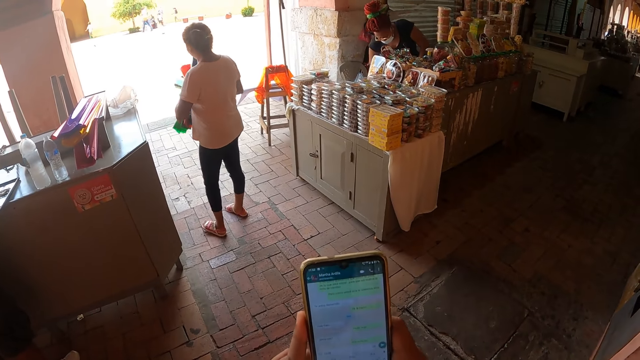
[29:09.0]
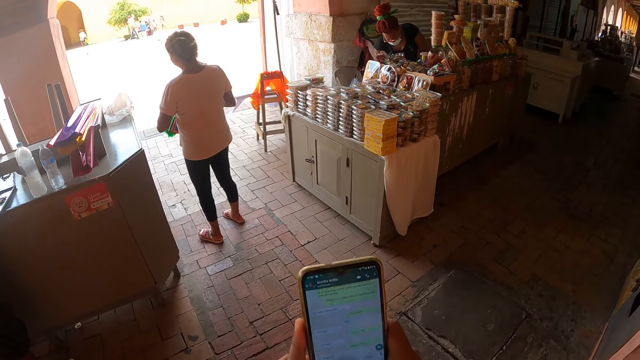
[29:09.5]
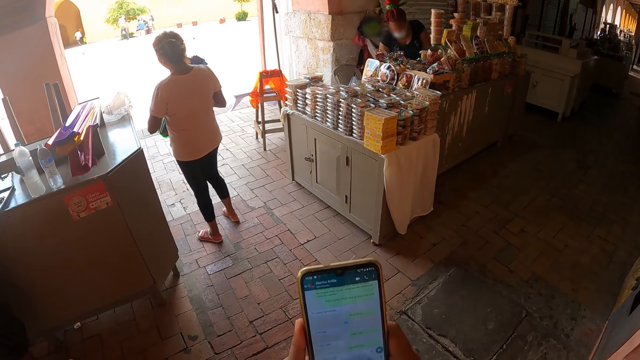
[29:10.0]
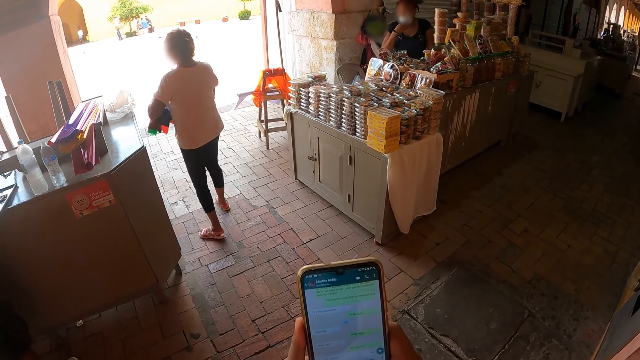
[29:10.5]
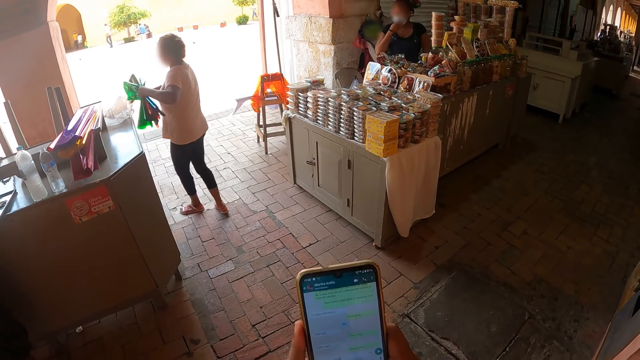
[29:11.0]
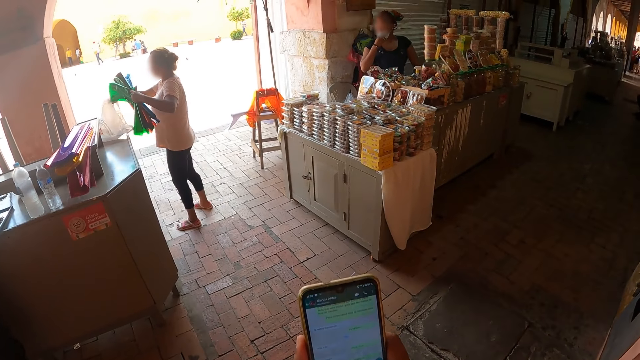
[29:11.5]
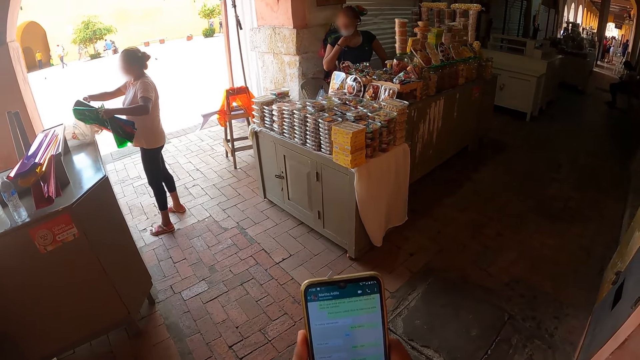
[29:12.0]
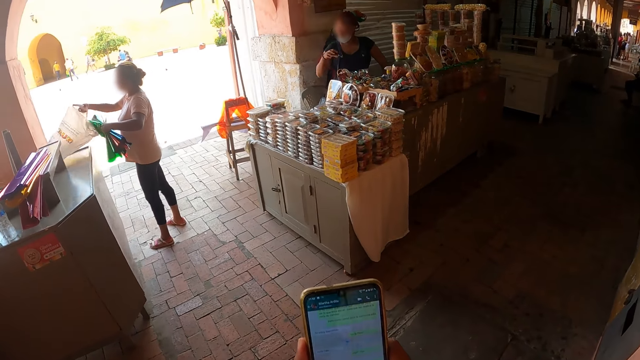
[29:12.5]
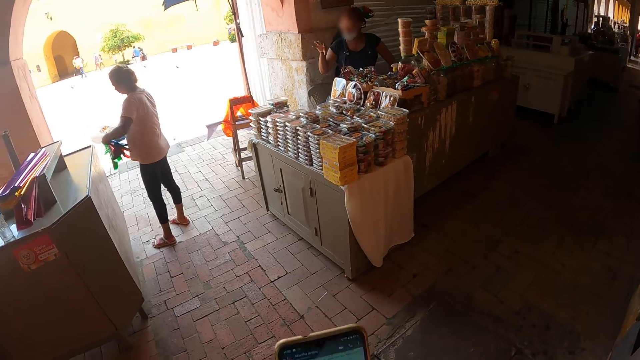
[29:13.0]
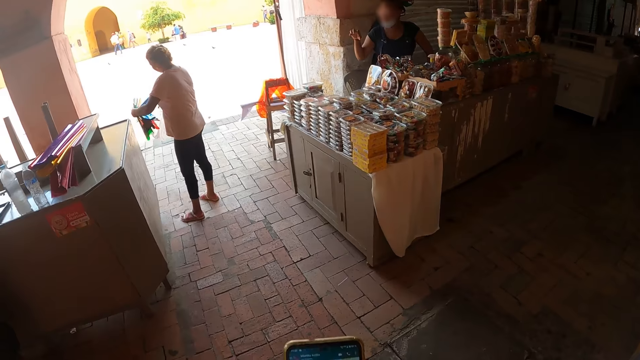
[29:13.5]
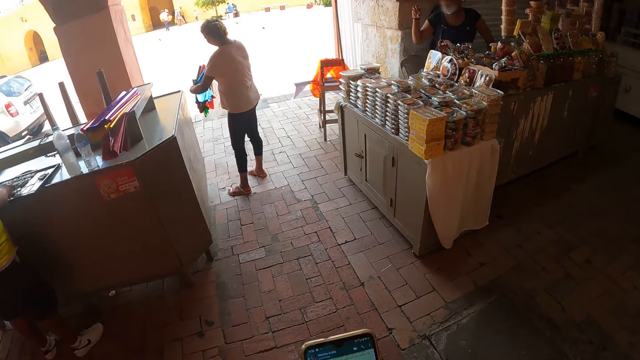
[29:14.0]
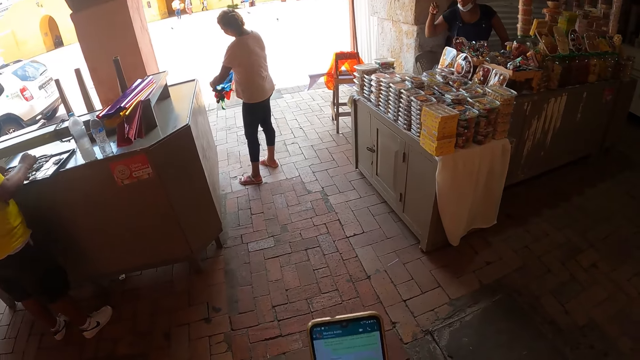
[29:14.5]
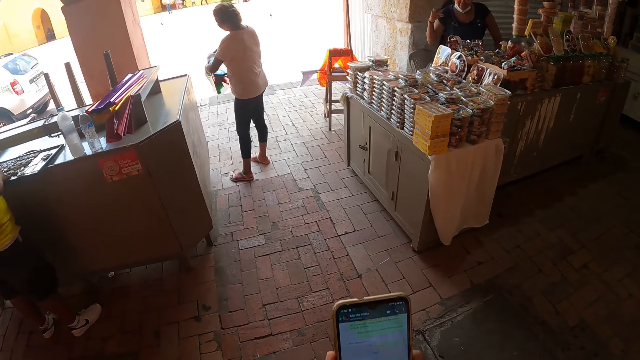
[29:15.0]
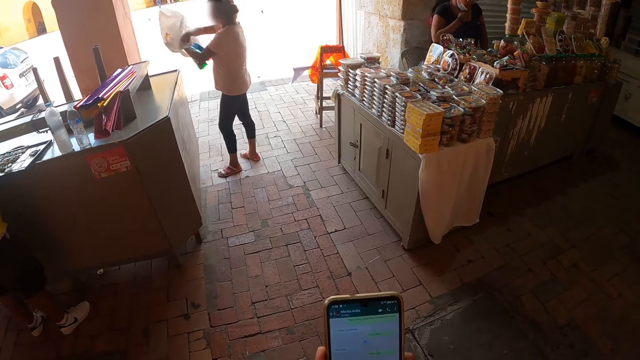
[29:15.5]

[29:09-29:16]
The camera wearer touches the phone with his hands.

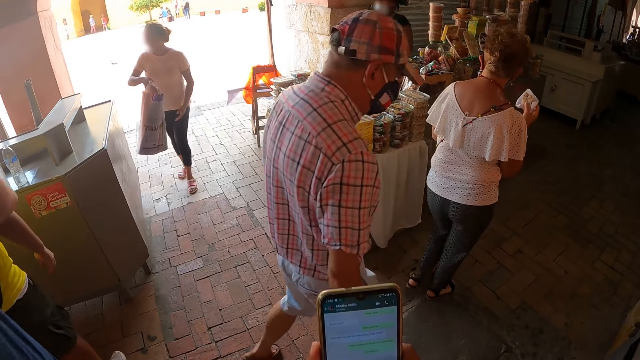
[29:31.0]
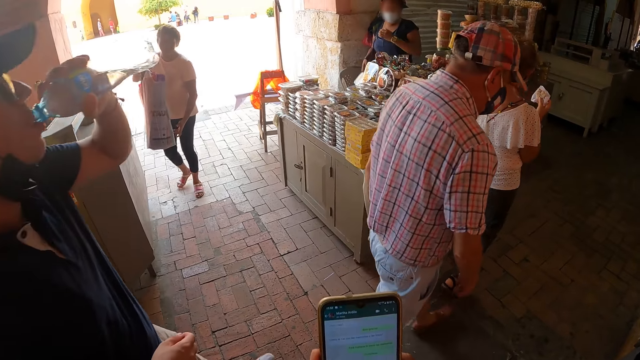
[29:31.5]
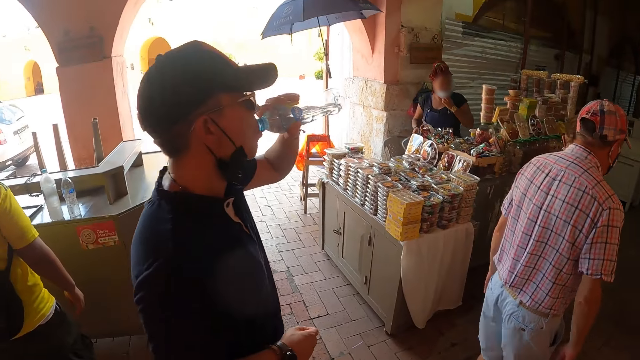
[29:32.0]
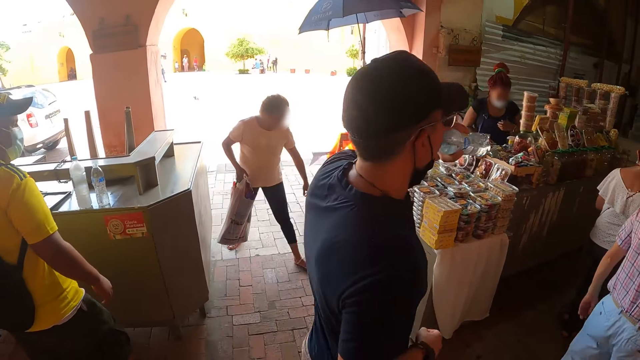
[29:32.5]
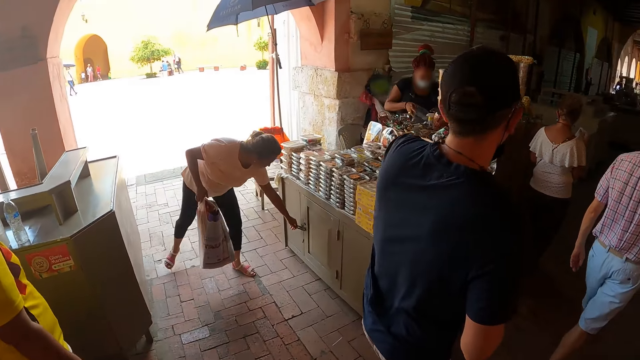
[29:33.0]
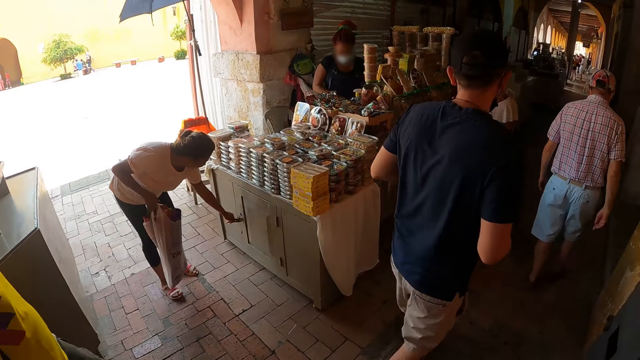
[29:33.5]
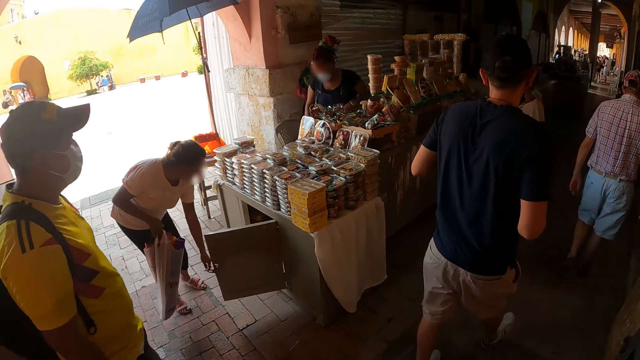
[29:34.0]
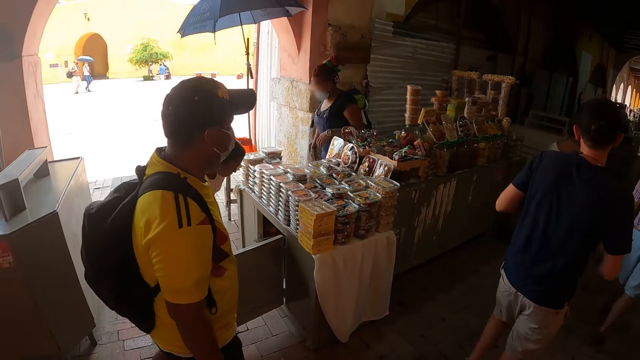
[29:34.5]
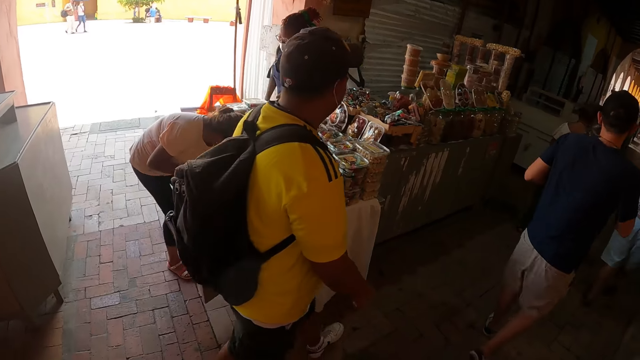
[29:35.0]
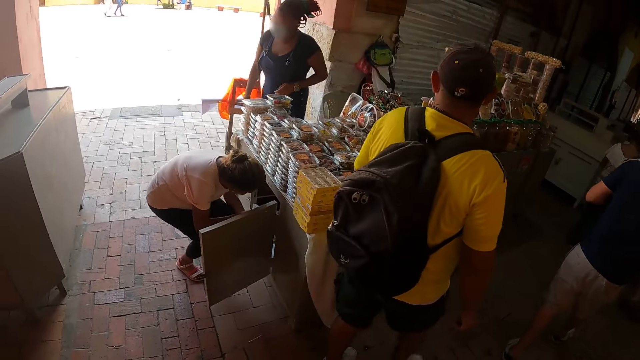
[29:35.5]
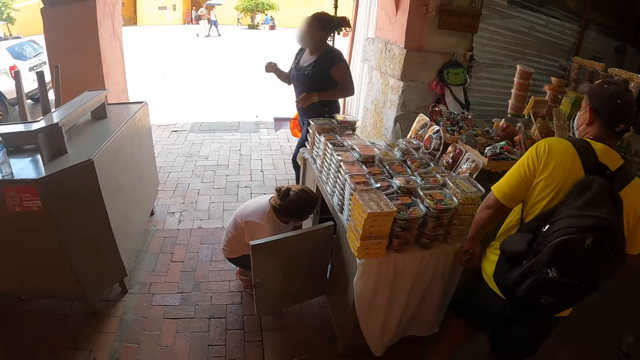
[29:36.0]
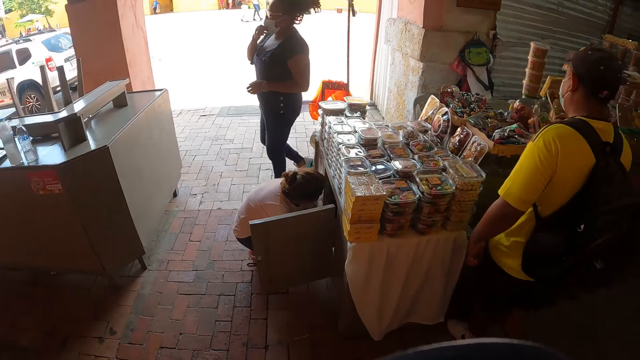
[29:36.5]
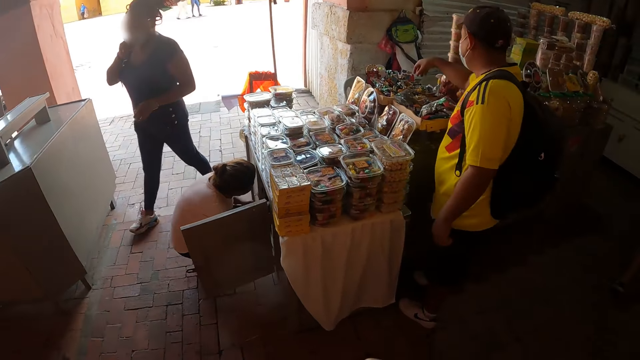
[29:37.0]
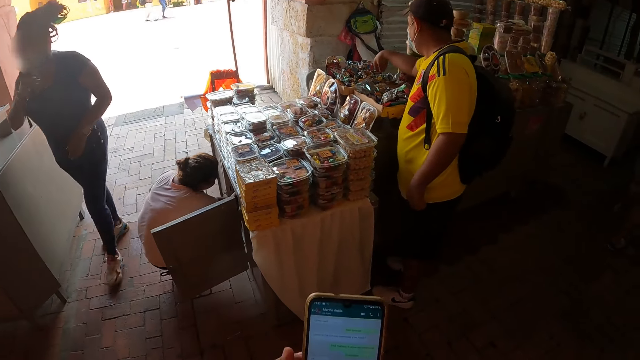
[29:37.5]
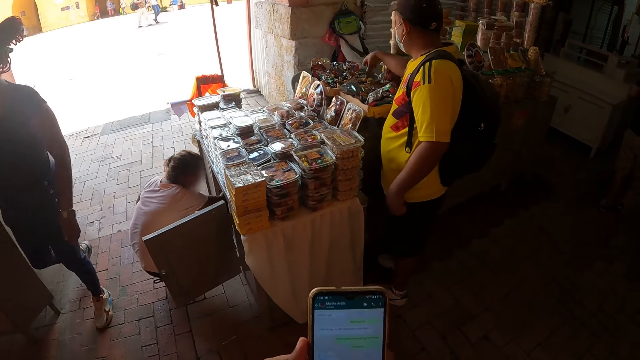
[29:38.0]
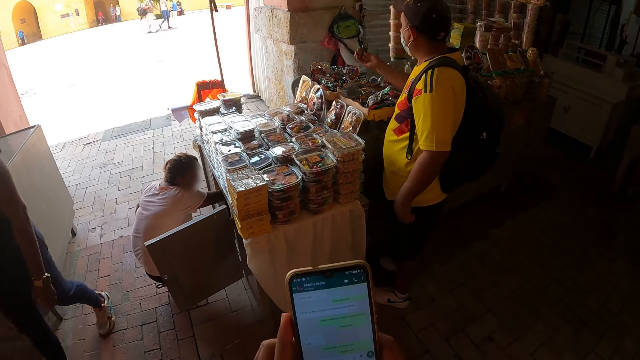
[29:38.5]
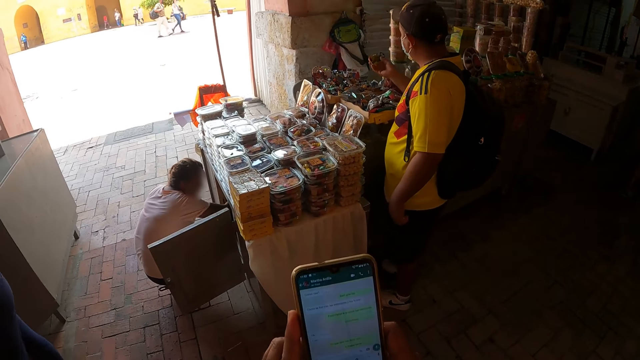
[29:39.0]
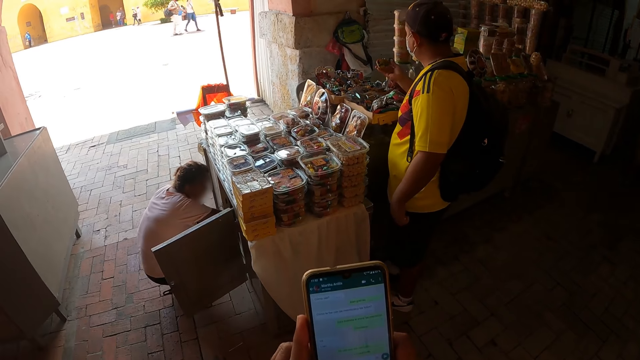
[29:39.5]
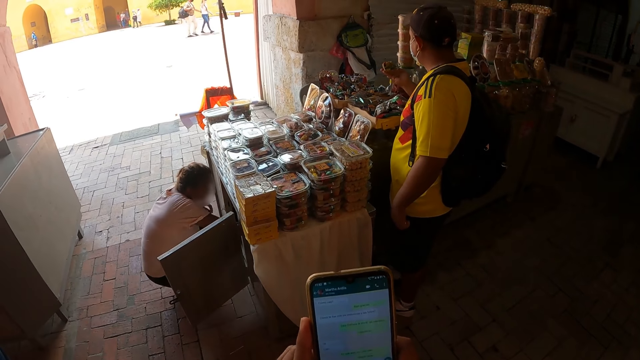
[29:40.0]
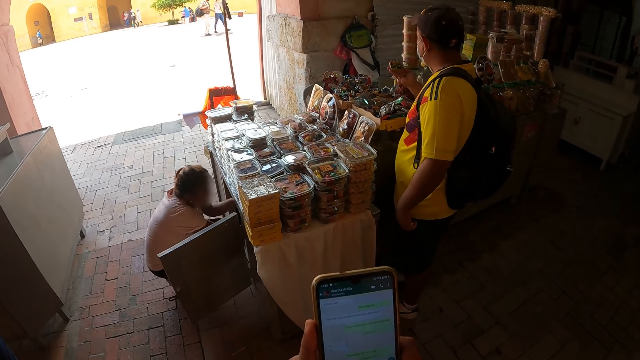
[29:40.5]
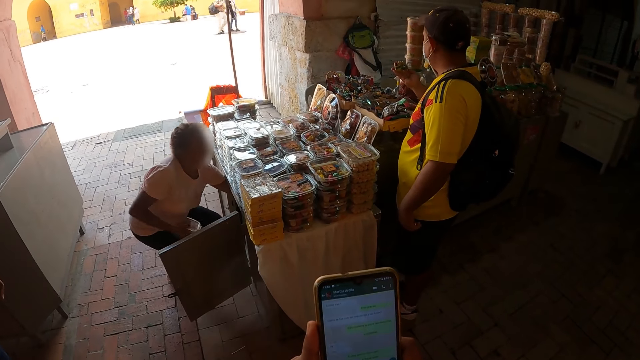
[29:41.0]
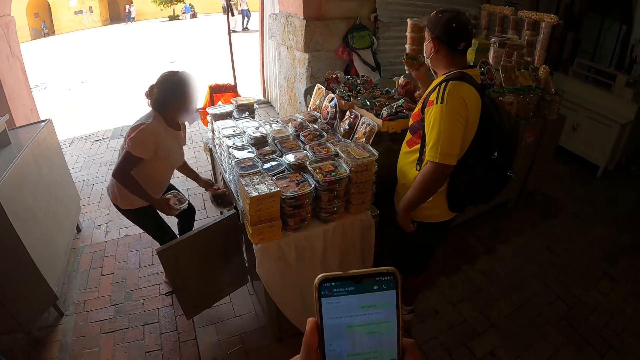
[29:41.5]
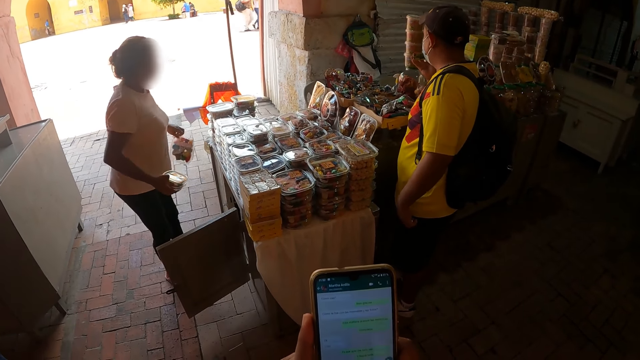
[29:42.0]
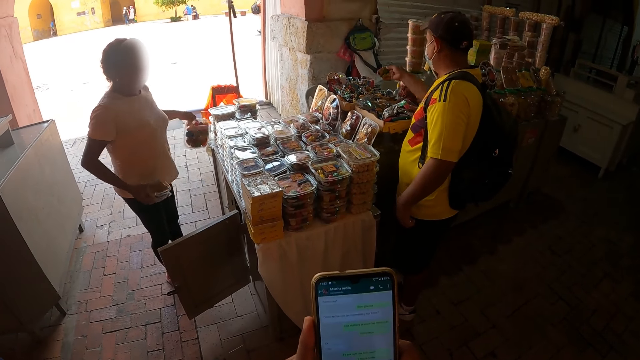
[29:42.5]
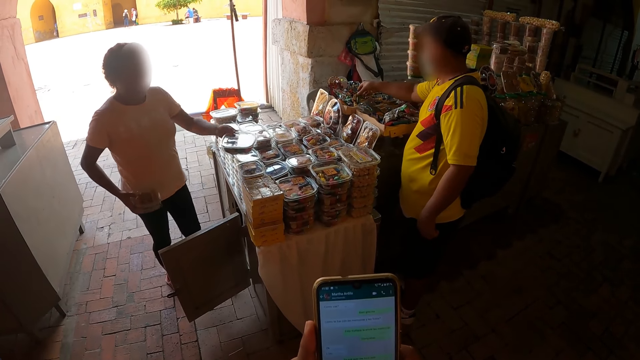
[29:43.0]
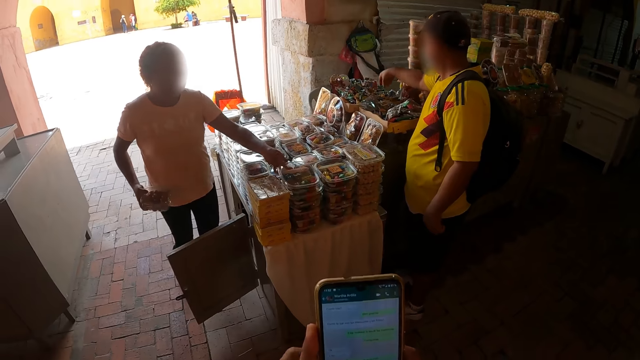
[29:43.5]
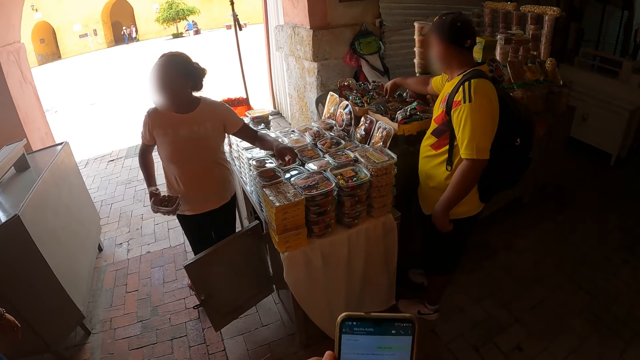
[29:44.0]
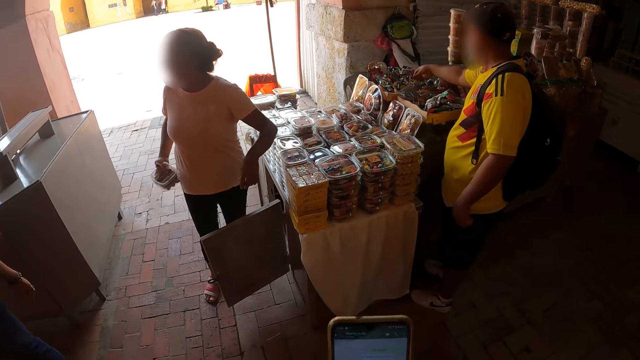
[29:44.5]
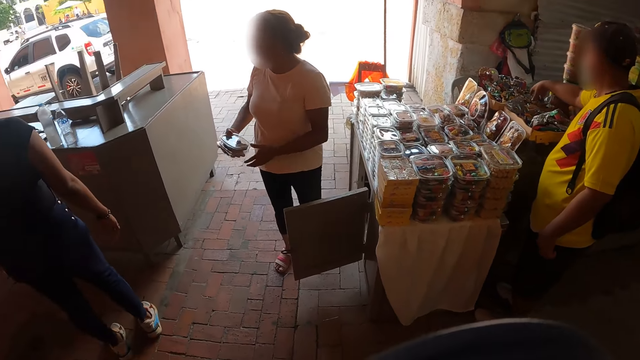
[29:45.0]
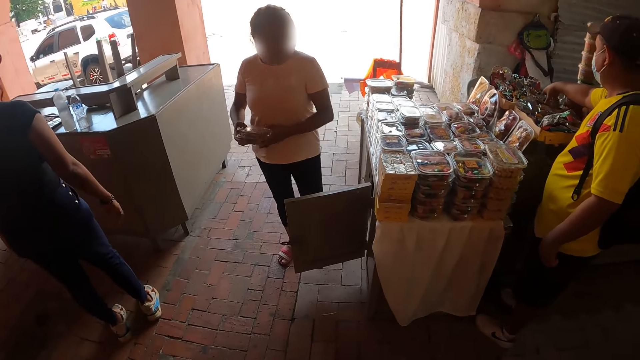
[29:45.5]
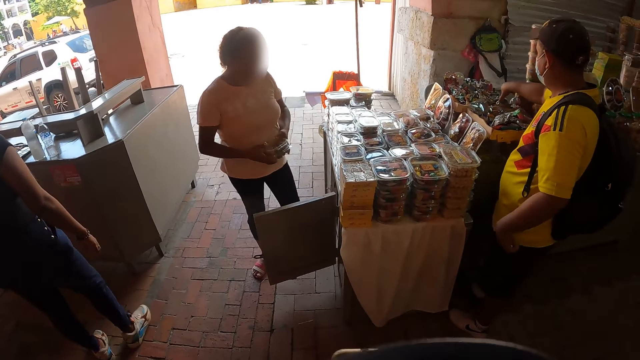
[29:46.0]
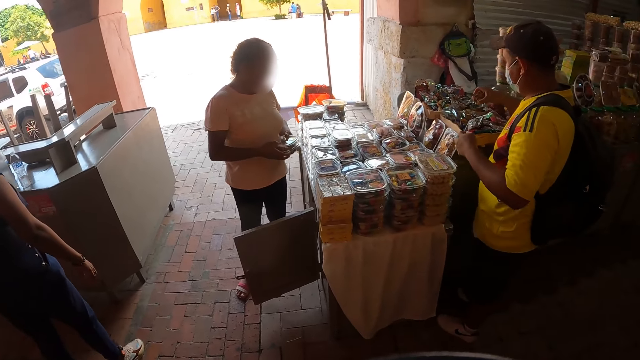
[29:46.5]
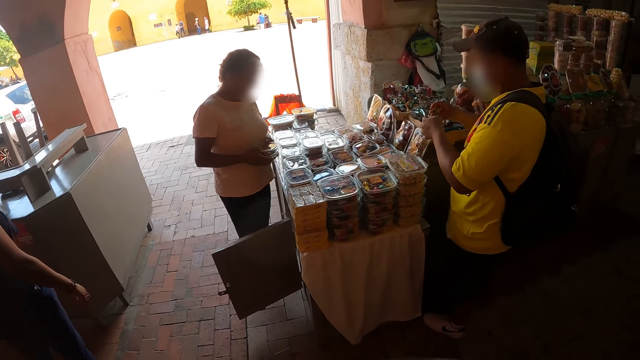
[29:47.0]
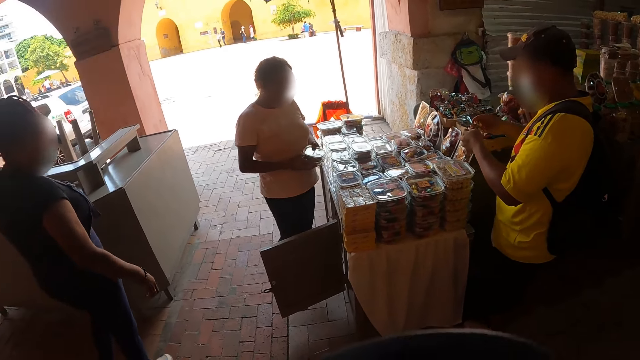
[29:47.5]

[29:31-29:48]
The camera wearer looks at the foodstuffs. He looks around. He operates the phone and touches the phone with his hands.
